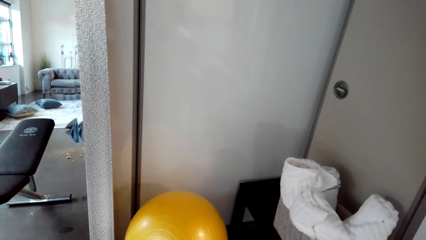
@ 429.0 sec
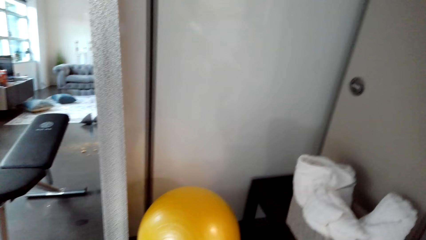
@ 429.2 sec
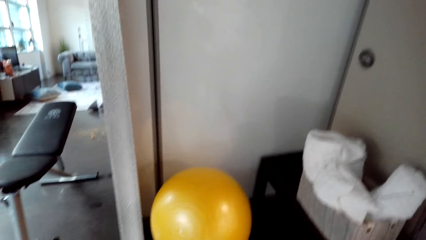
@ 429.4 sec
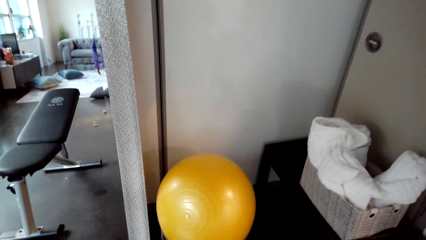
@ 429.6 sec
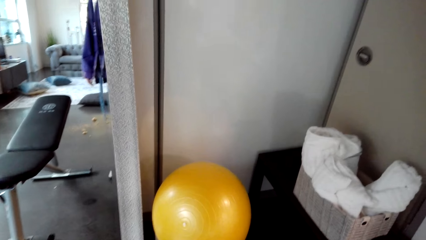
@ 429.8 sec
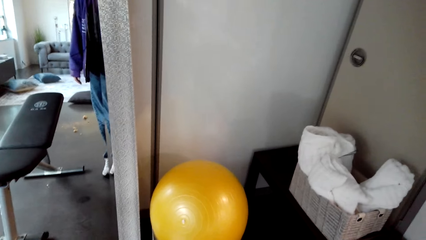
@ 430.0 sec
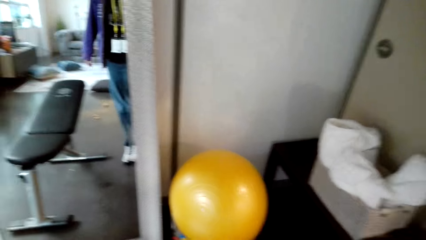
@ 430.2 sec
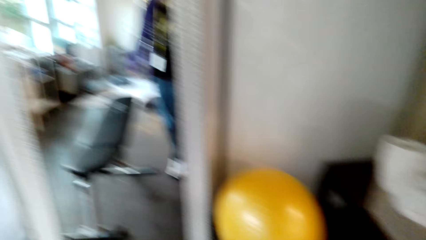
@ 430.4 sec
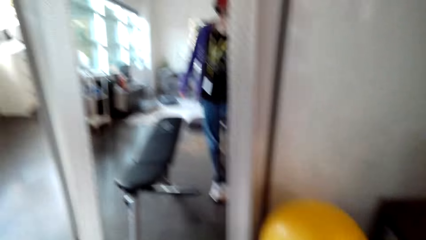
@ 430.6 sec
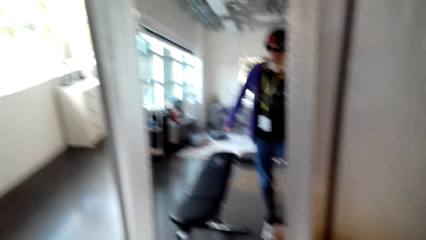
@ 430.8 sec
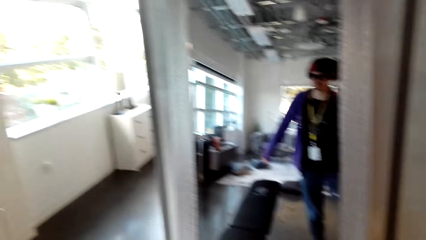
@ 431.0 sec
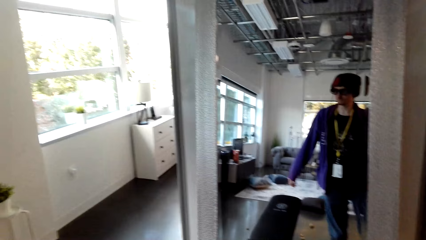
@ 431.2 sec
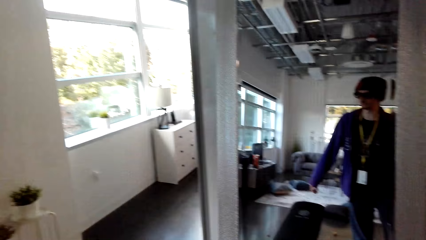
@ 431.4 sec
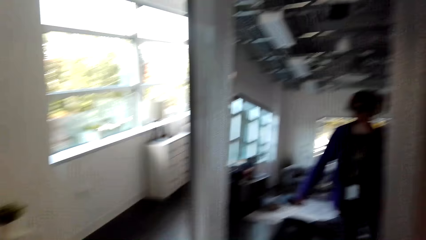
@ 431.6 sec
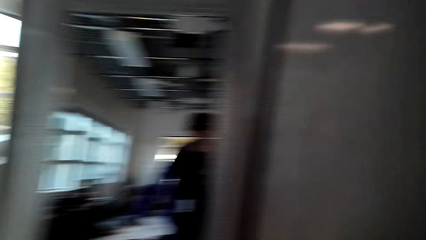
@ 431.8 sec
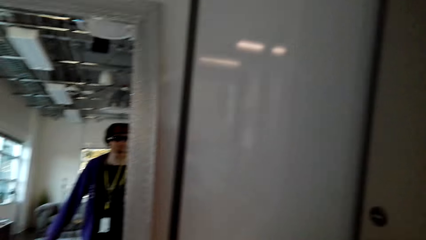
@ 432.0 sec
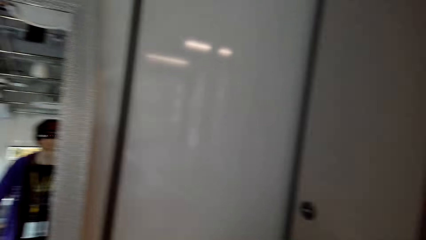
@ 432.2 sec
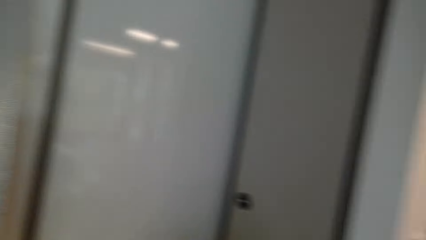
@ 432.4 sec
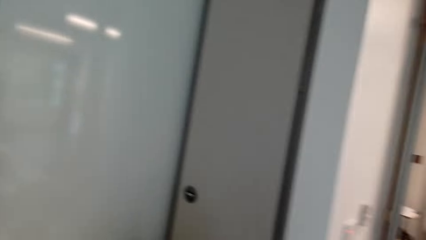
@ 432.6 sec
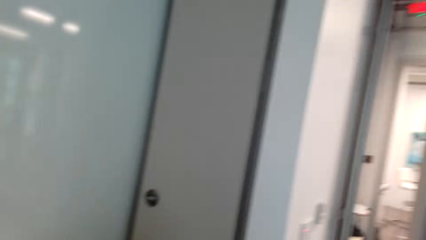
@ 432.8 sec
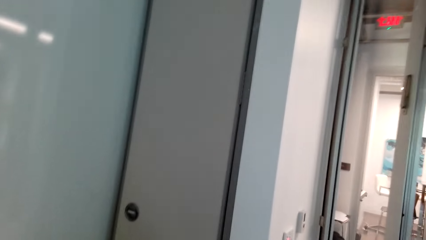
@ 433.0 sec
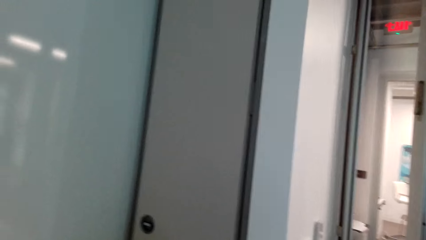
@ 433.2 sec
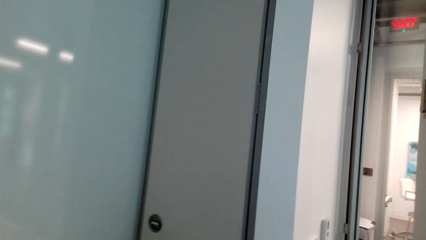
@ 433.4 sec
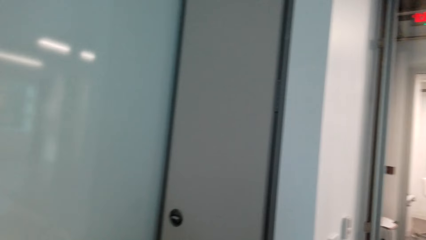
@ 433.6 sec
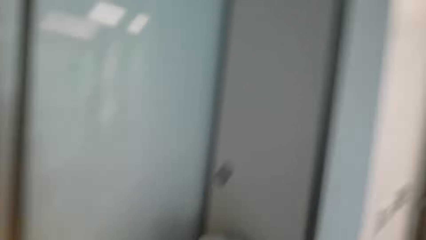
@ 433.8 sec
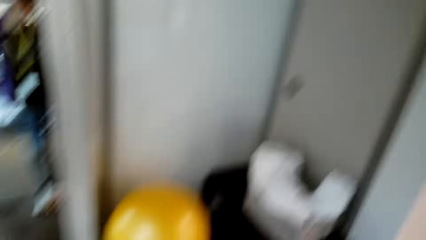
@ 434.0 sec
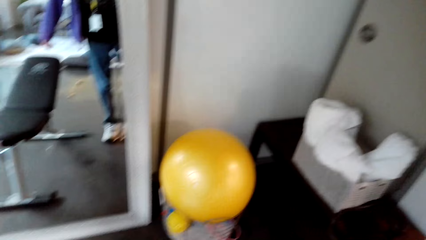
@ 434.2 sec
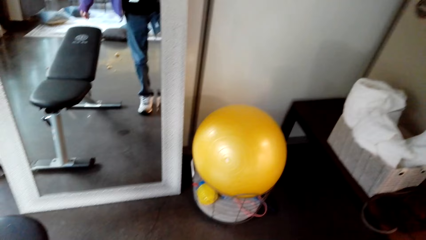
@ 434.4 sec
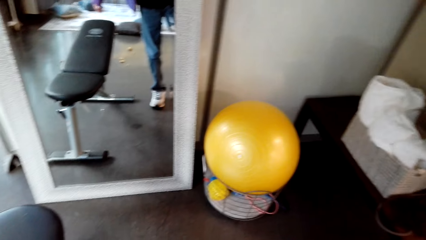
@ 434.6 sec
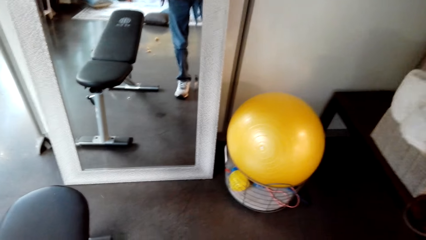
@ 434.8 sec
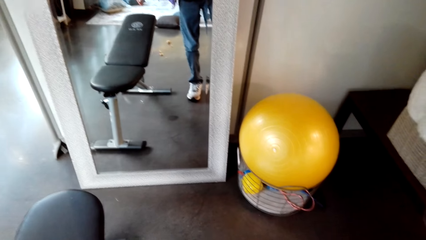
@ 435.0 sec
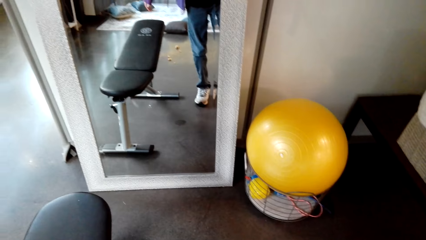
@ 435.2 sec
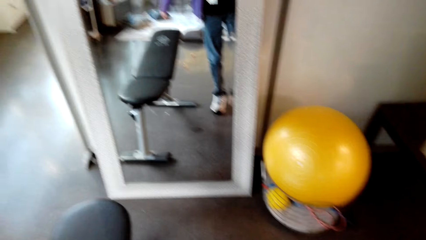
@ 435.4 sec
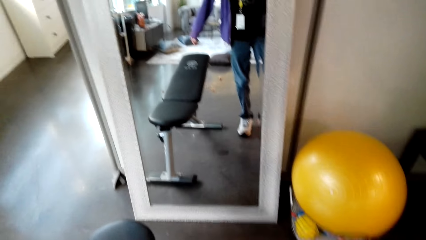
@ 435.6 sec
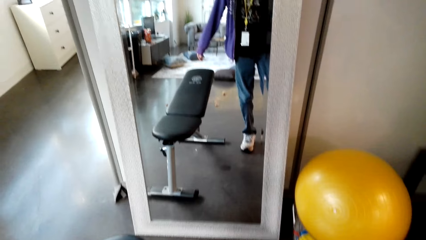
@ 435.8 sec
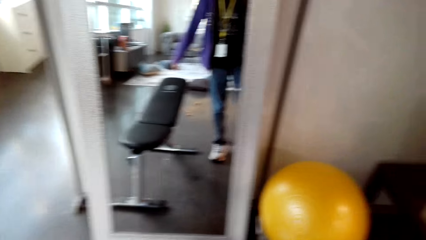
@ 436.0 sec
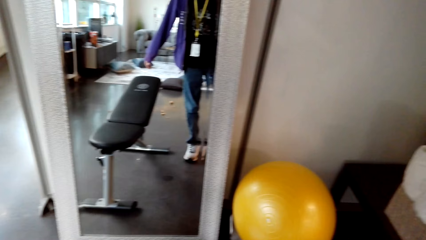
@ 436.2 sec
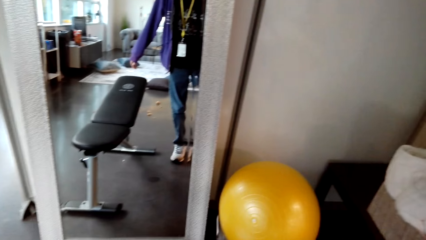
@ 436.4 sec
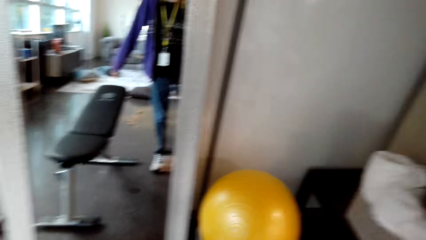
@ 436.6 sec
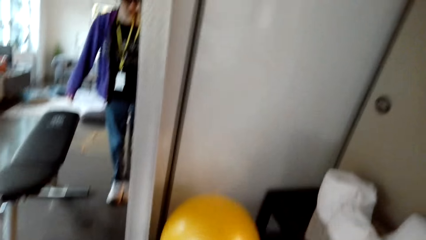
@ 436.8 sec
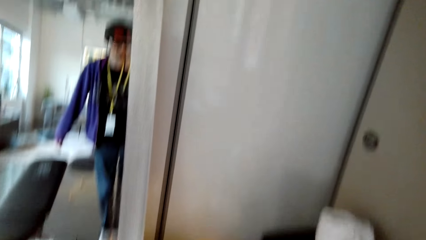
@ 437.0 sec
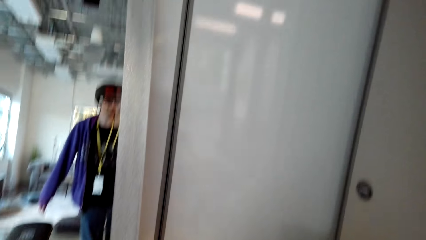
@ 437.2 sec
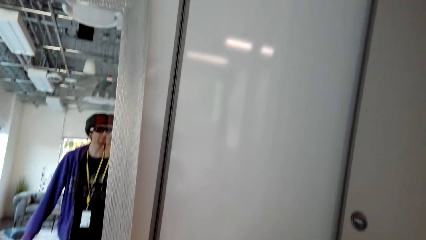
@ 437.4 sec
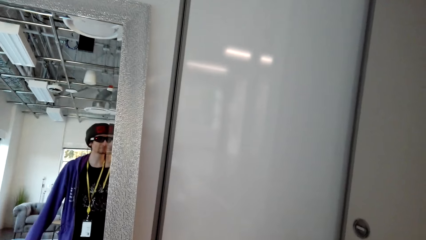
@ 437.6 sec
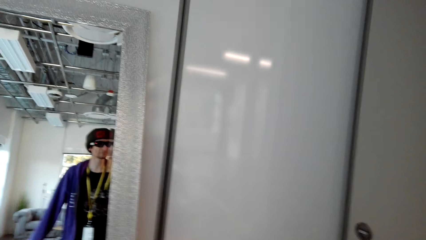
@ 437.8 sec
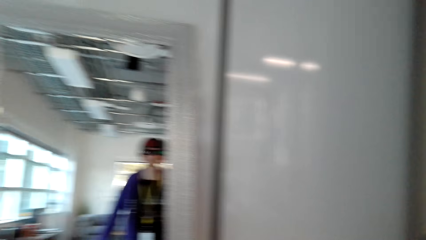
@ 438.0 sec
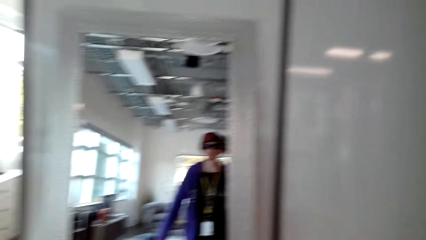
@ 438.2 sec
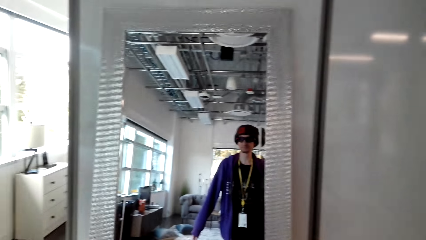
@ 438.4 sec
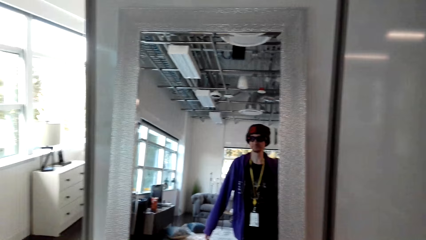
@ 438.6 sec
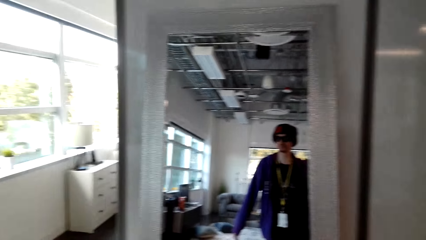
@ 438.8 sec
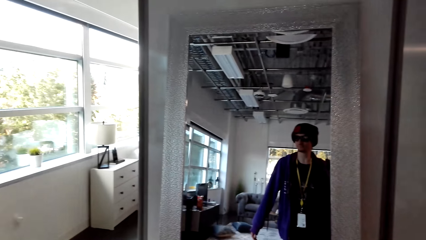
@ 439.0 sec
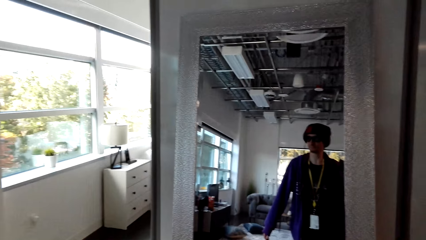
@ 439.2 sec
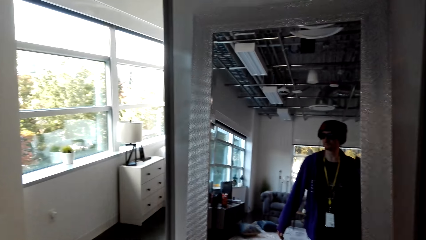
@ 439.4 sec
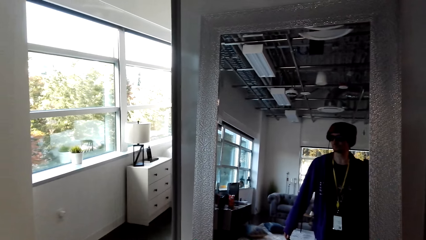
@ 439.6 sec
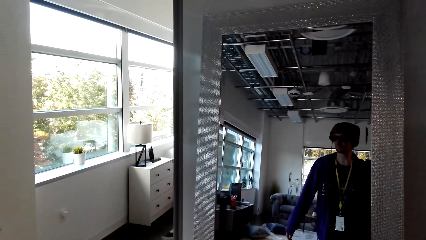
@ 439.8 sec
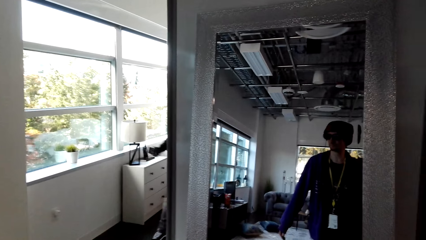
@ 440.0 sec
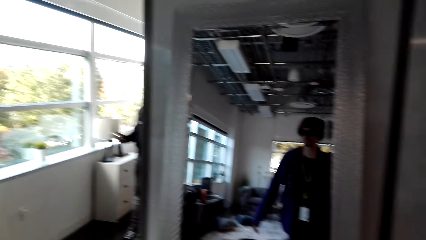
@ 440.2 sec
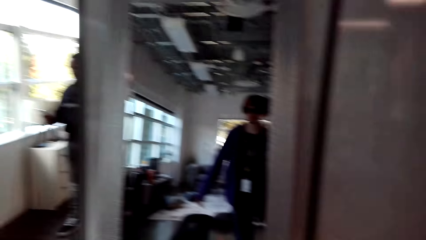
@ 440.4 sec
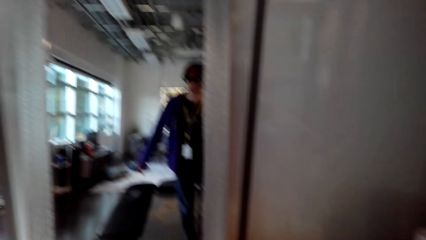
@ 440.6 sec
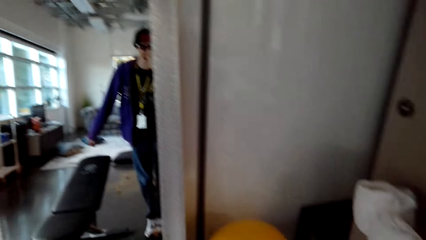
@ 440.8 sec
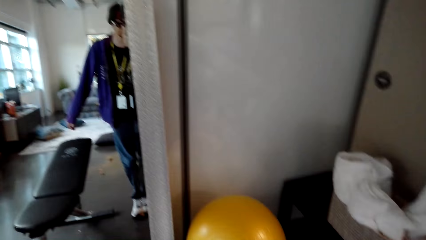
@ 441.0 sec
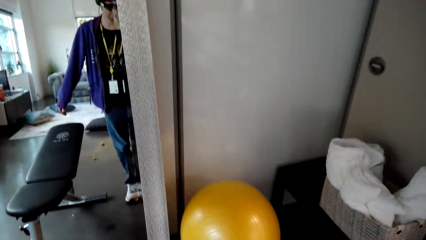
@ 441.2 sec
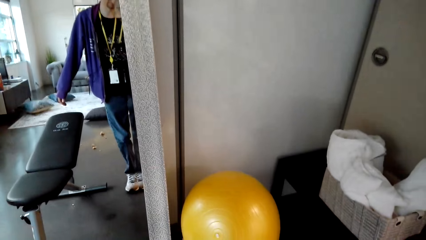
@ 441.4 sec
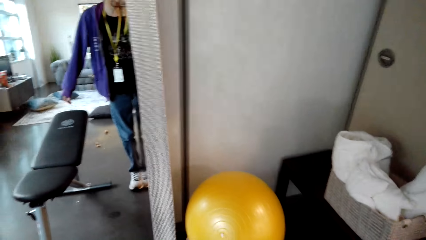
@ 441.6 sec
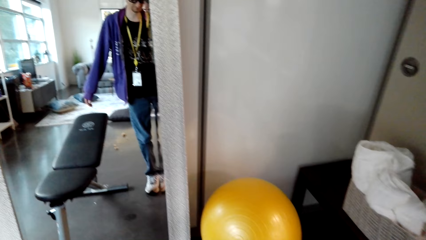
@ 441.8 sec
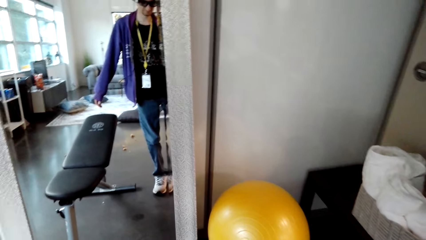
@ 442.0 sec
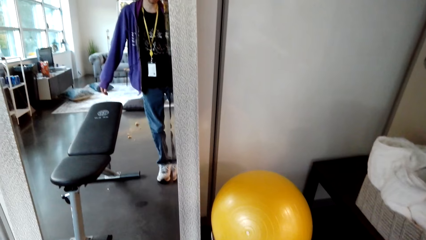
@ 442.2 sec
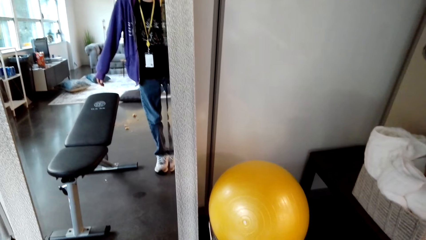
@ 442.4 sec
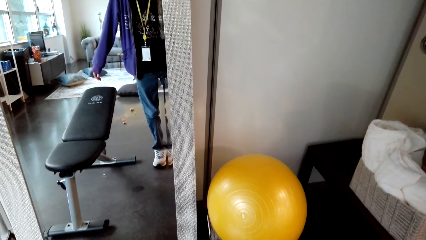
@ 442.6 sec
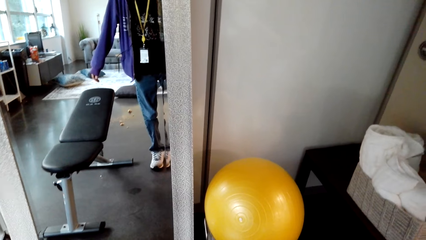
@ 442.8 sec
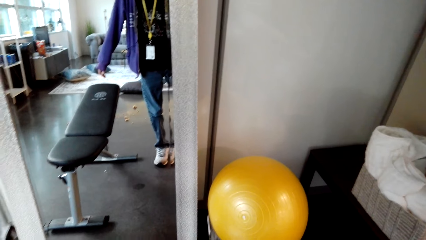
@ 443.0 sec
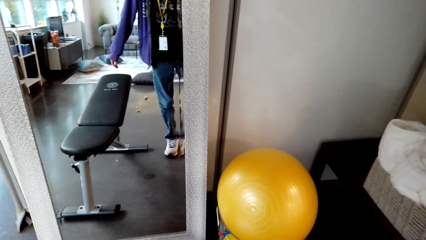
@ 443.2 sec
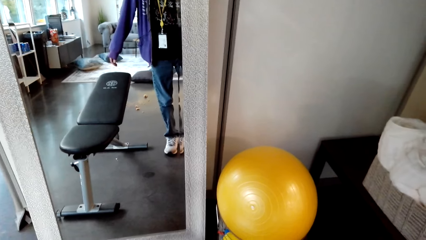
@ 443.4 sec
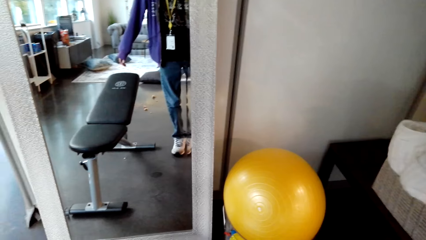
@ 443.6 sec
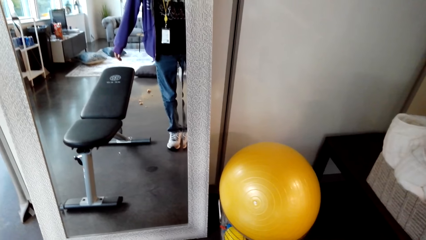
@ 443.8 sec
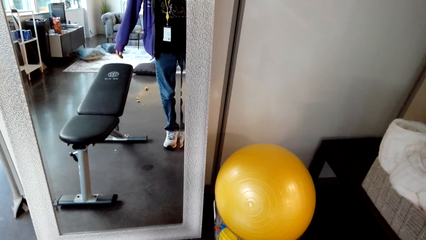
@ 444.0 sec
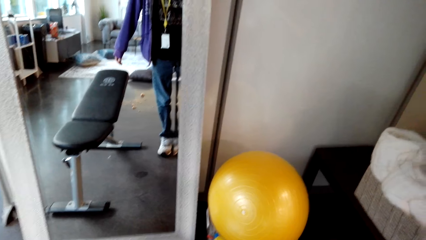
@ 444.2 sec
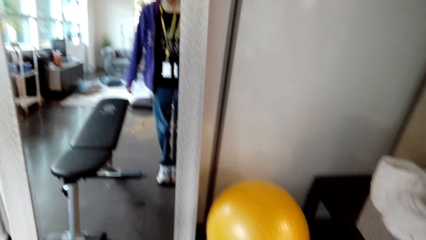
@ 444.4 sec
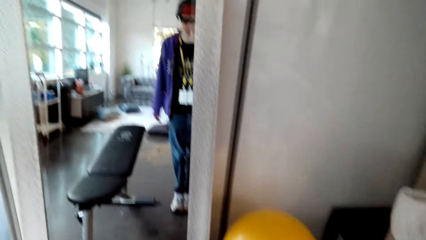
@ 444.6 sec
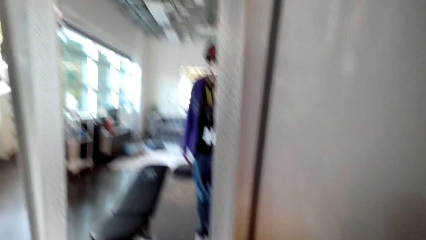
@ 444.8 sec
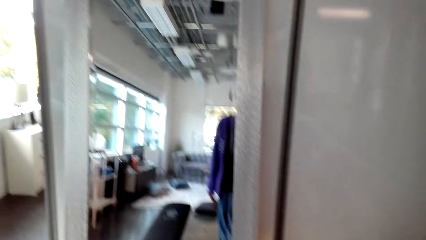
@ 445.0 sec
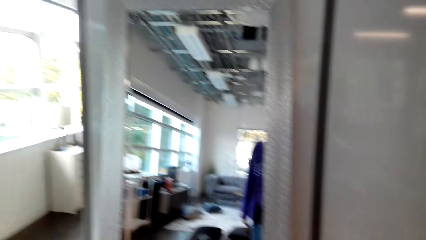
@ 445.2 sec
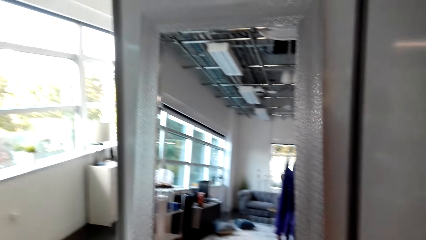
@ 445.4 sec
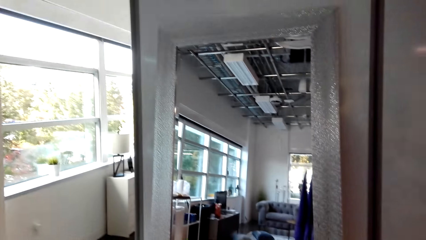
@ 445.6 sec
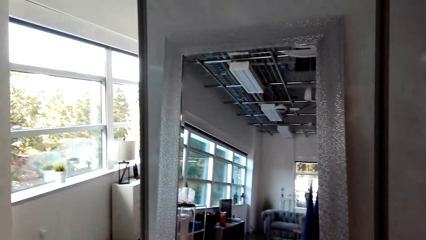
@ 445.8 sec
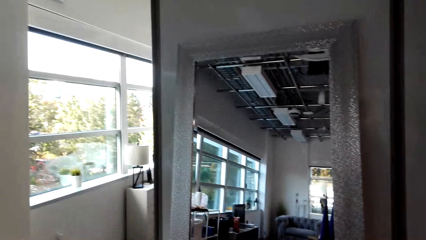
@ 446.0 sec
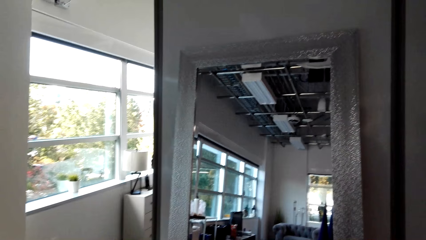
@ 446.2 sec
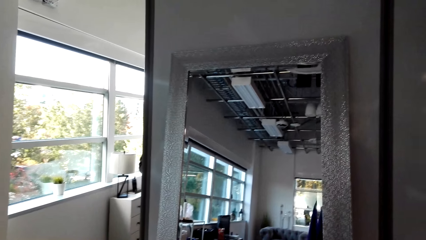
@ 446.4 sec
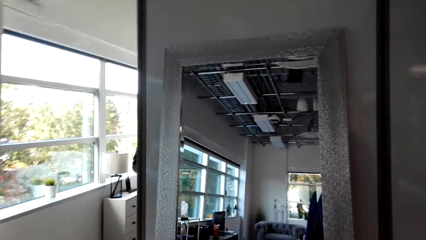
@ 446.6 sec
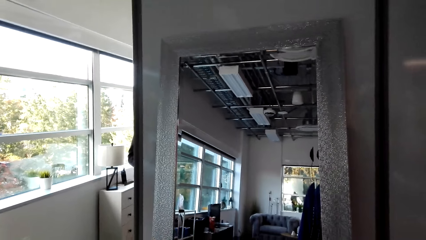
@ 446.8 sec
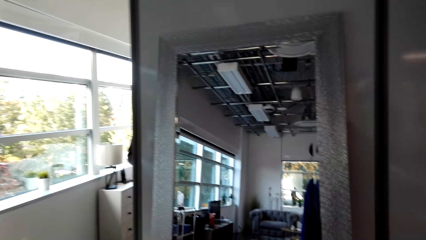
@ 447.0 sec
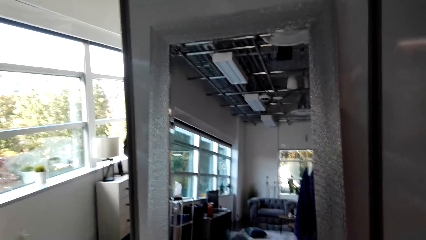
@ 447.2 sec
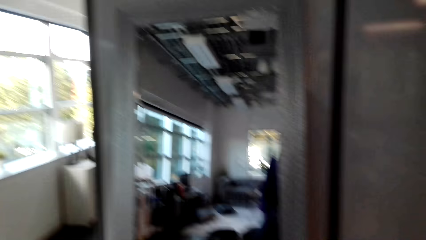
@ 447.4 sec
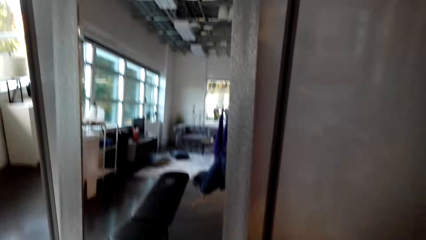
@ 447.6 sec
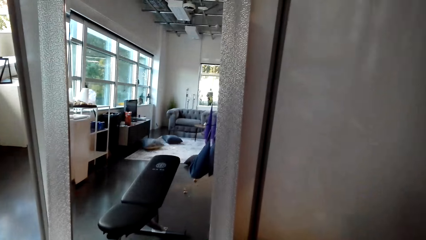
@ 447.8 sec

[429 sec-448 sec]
The camera wearer looks at the mirror. He looks at the wall. He looks at the floor. He looks at the mirror. He holds his leg. He looks around the wall.
